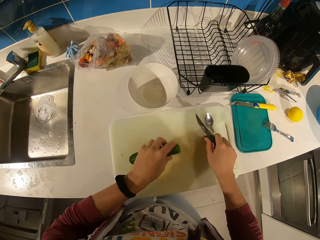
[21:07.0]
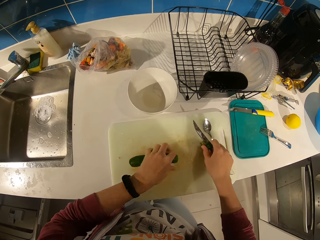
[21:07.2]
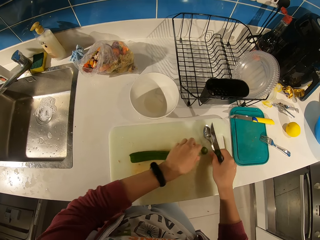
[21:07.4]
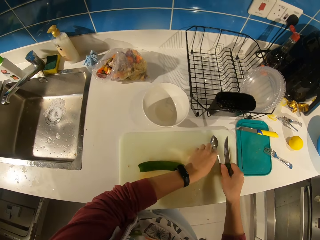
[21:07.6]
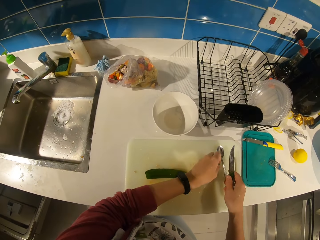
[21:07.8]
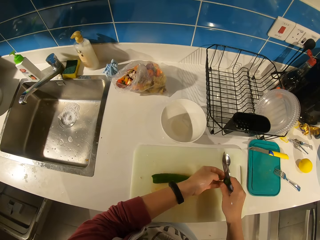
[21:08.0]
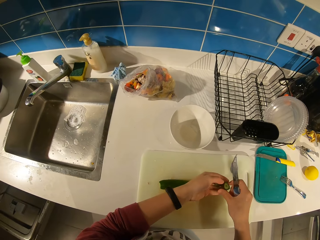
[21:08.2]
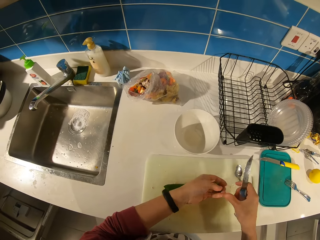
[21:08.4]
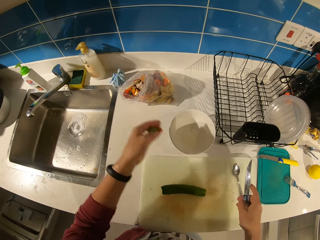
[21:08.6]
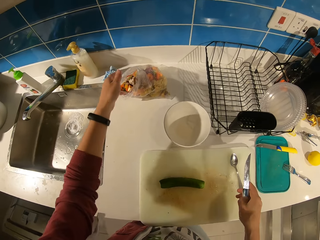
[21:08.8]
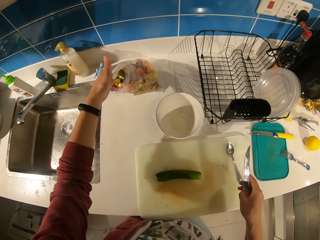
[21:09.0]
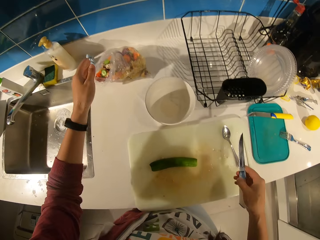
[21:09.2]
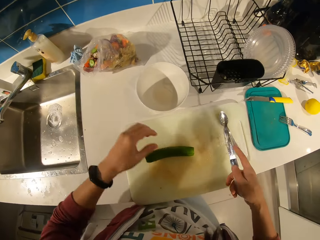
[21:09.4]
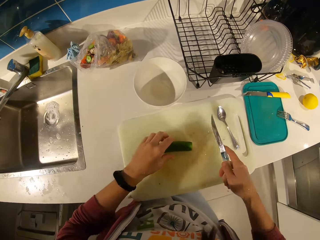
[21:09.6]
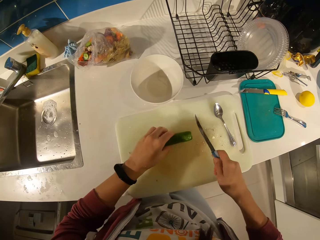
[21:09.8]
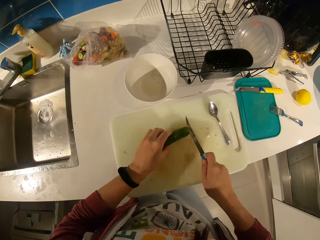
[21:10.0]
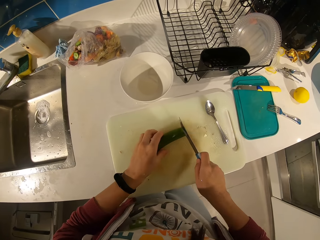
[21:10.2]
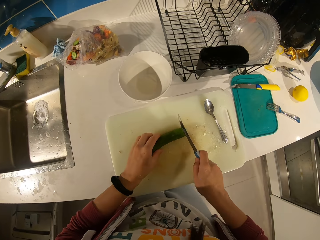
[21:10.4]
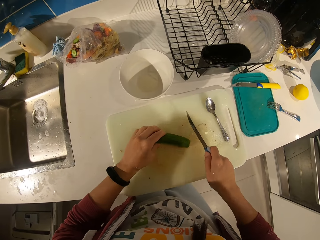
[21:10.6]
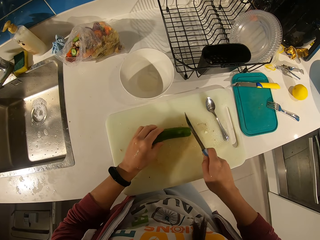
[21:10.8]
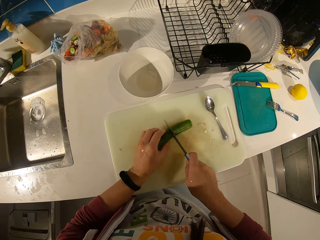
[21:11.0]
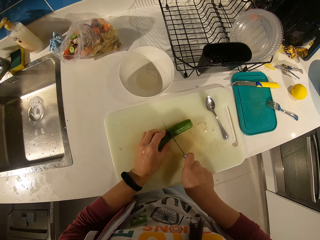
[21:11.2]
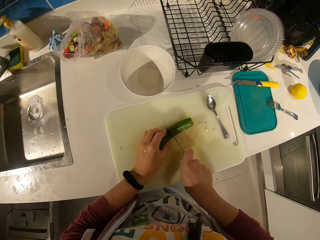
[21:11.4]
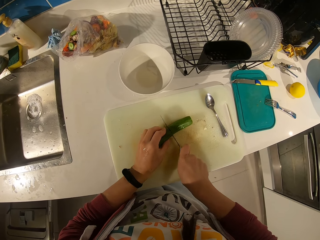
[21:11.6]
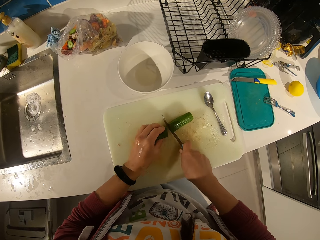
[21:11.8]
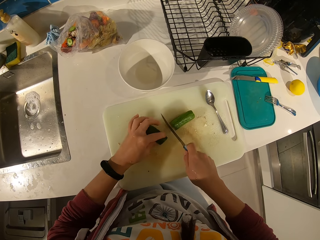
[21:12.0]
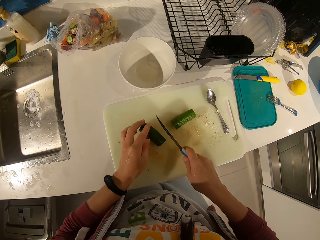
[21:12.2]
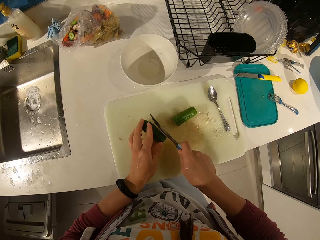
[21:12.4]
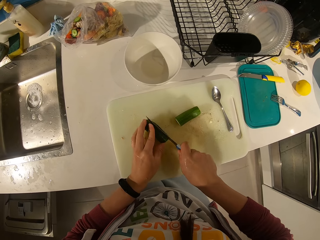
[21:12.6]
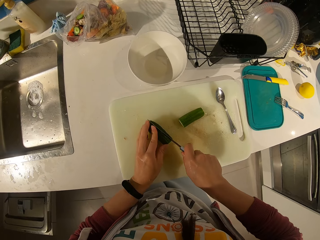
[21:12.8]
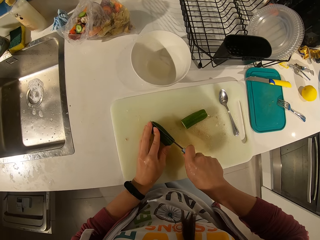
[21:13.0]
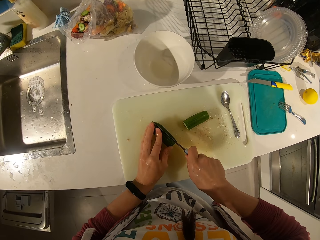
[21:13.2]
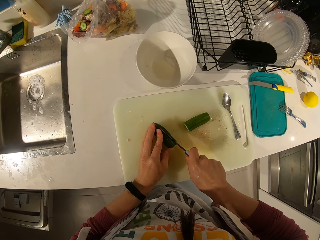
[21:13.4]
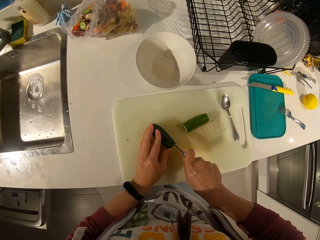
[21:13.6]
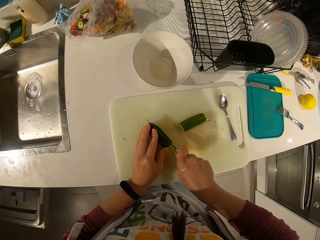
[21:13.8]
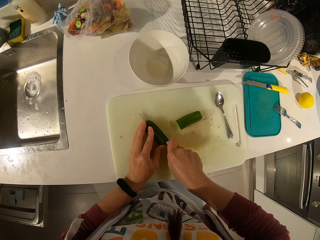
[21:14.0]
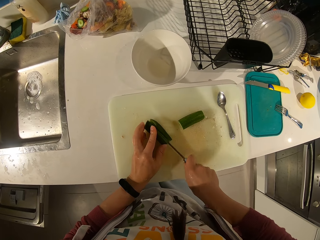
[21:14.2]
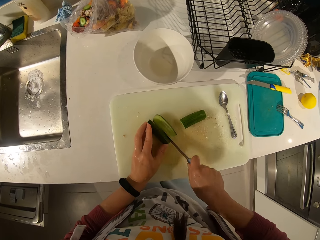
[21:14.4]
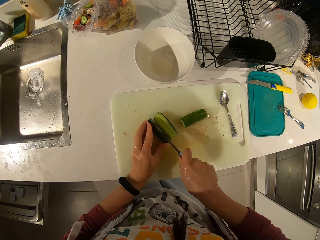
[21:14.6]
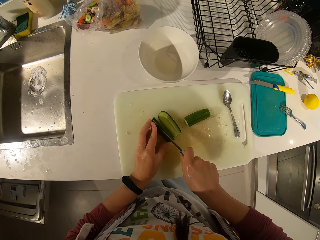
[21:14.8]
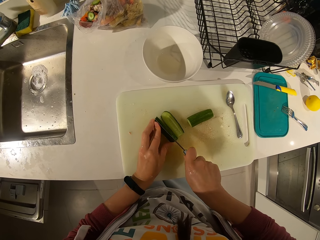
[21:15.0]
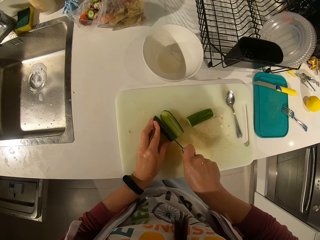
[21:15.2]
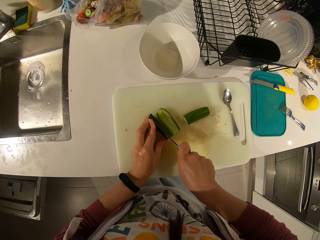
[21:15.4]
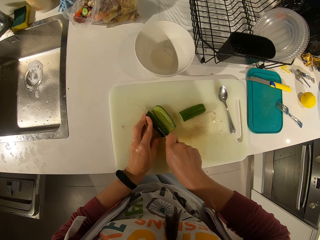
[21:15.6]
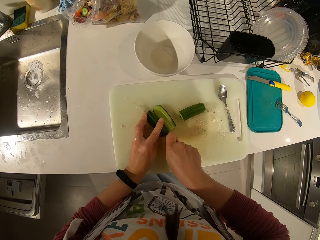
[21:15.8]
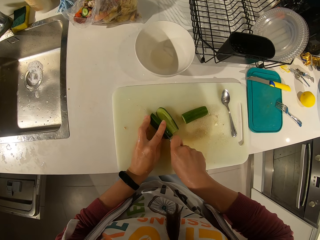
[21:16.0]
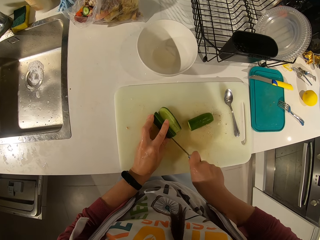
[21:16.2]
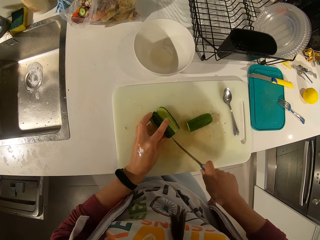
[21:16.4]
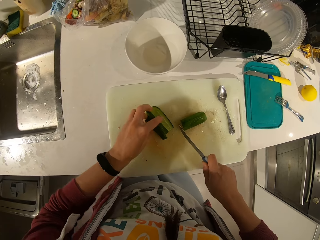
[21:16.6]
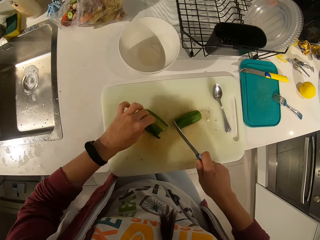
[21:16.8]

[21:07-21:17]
The camera wearer drops the cucumber. They pick the edges from the chopping board. They drop the pieces of the cucumber into the dirt bag. They hold the cucumber. They slice the cucumber into pieces on the chopping board.

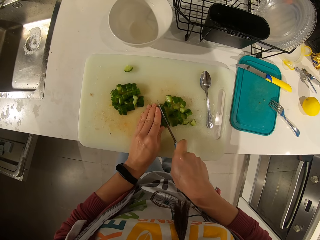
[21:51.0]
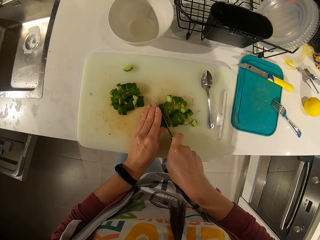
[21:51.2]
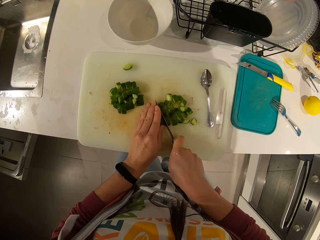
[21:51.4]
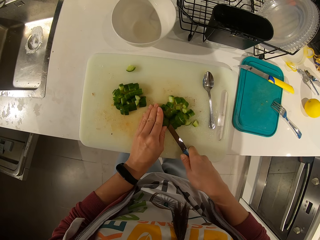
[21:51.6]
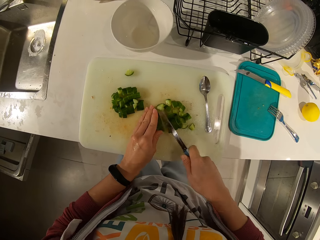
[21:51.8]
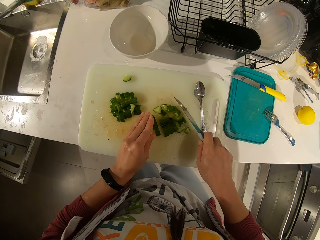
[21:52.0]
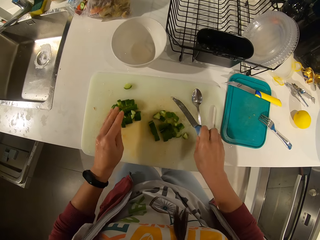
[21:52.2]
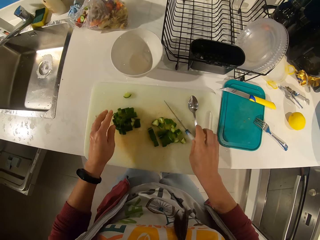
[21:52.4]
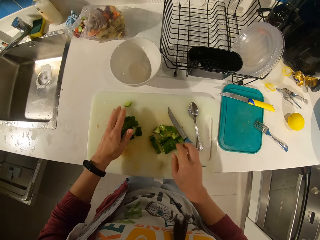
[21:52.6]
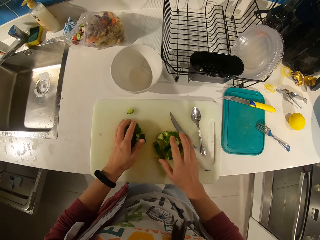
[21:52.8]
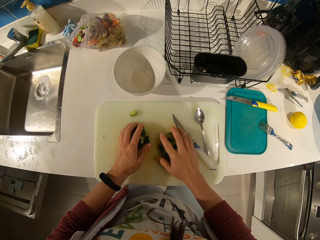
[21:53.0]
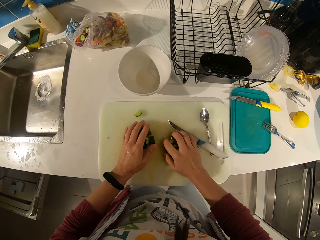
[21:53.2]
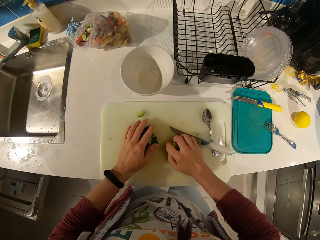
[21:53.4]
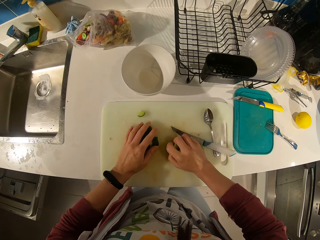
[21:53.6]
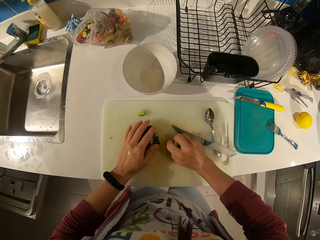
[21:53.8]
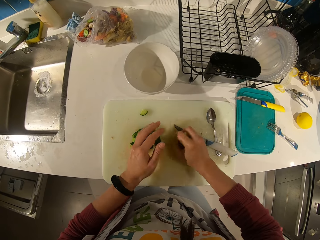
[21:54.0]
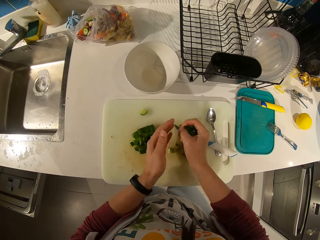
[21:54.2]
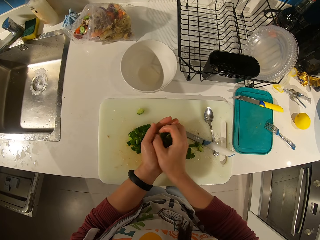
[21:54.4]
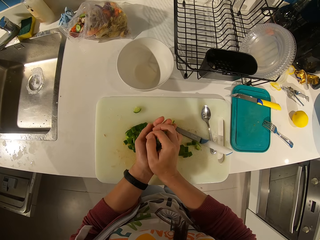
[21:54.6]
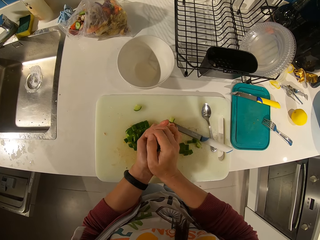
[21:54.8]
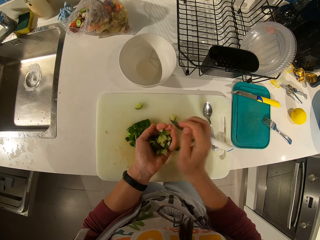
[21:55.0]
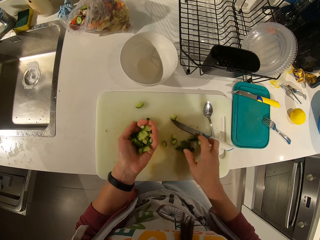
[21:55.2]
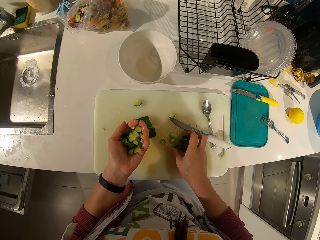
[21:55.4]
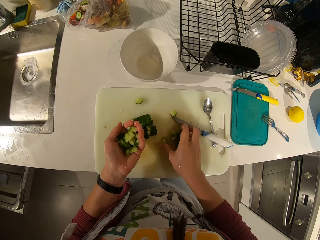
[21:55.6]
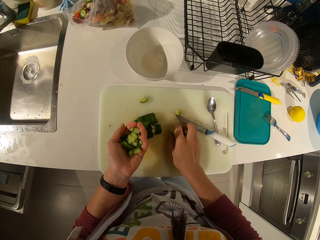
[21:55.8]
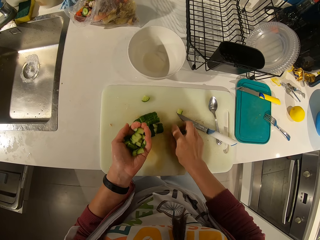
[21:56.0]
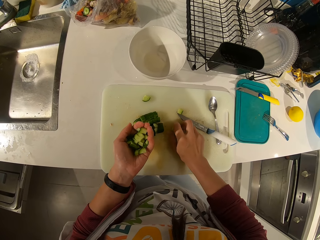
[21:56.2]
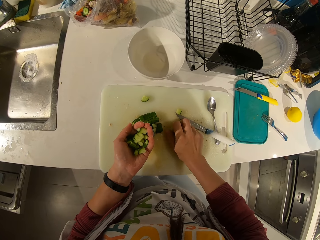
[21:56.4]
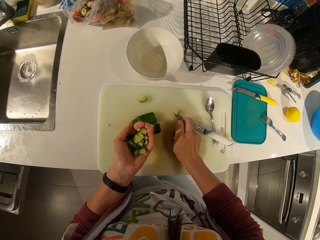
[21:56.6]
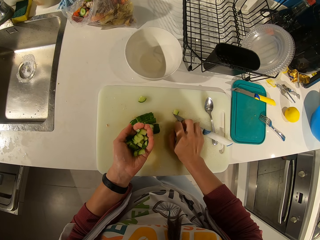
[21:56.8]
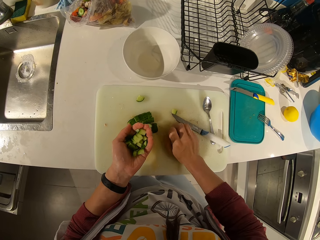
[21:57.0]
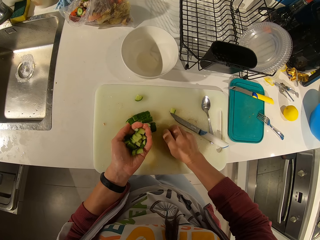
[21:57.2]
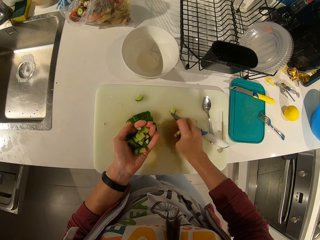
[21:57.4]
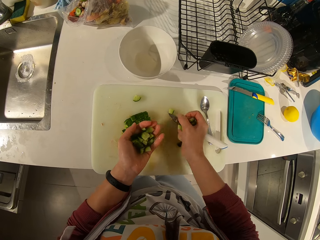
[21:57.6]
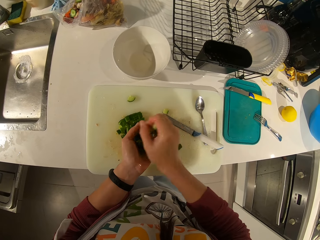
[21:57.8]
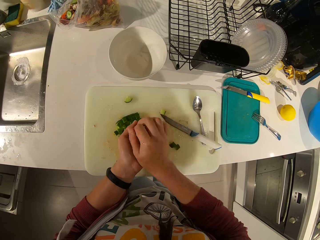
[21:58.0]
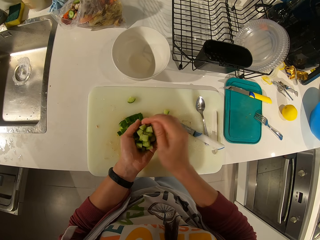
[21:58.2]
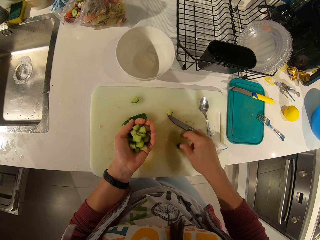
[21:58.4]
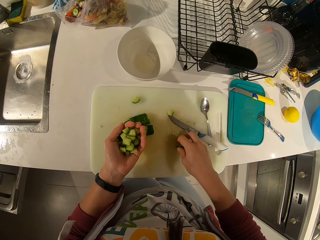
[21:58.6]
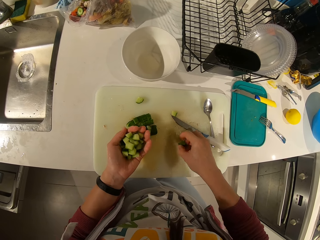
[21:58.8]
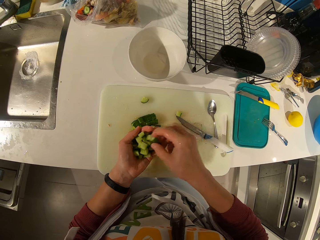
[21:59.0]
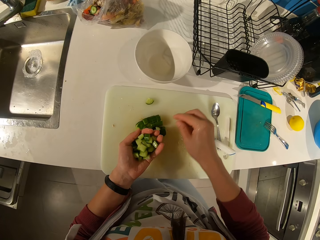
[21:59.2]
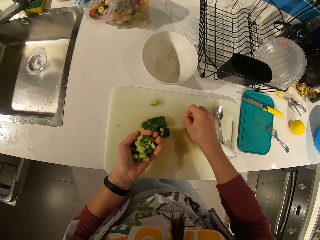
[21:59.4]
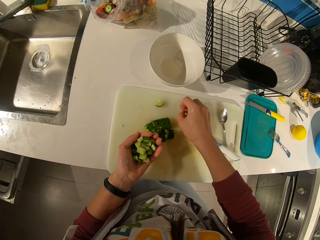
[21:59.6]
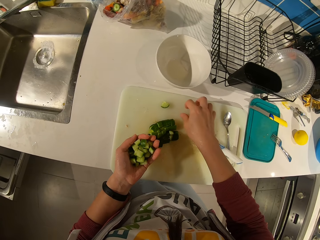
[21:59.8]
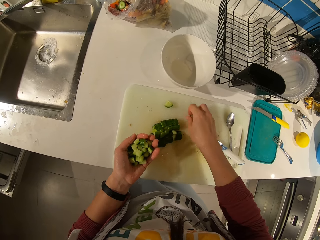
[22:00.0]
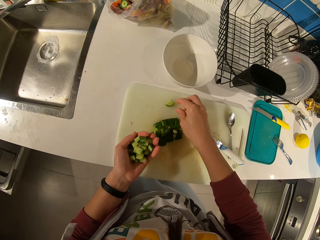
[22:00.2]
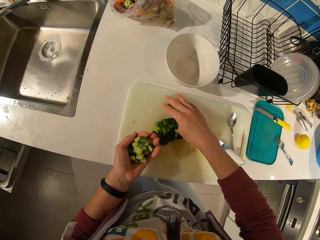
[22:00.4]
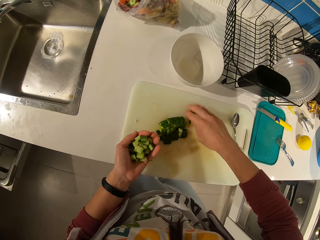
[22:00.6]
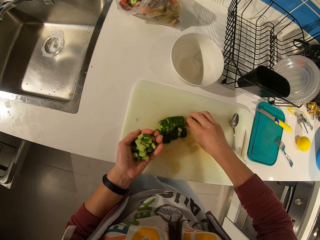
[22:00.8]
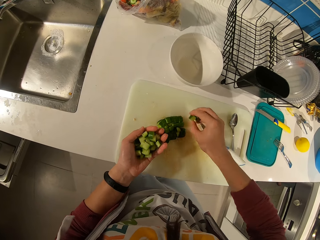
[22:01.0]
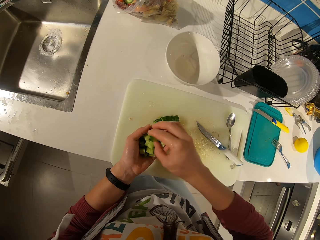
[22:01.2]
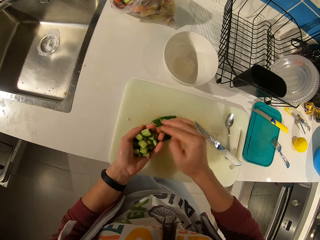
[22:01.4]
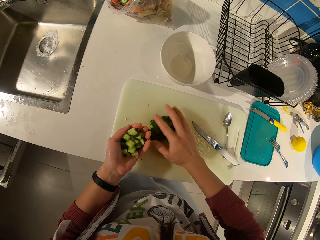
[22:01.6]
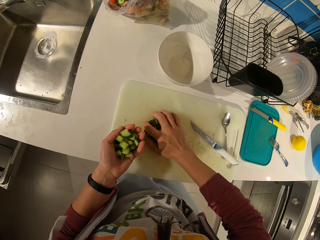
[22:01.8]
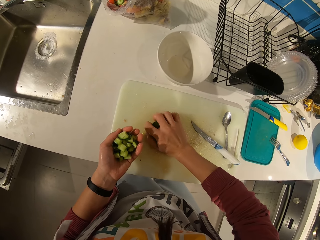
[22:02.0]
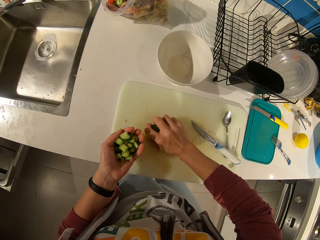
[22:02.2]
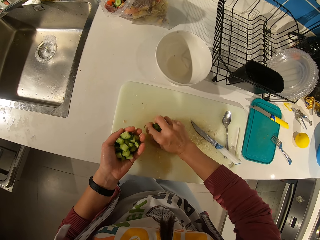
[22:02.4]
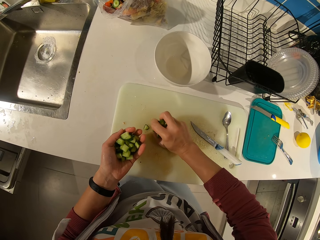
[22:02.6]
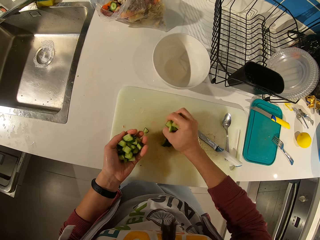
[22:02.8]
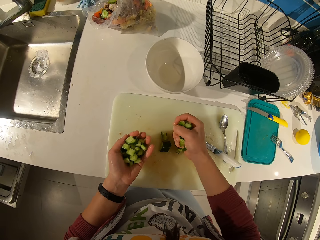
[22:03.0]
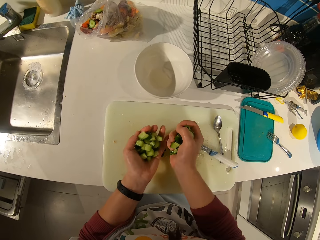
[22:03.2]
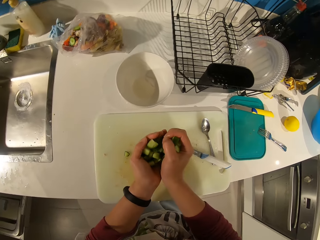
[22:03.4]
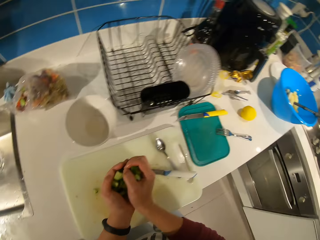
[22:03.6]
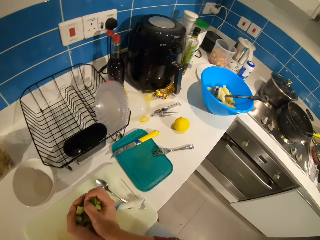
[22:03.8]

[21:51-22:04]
The camera wearer places the knife on the board. They collect the pieces from the chopping board.
